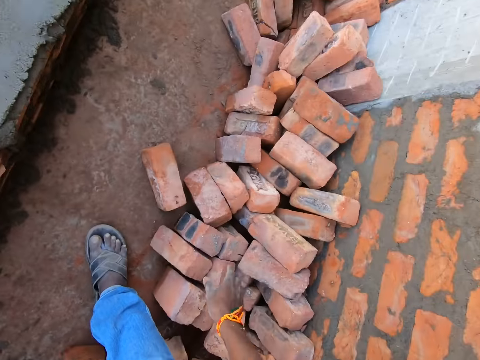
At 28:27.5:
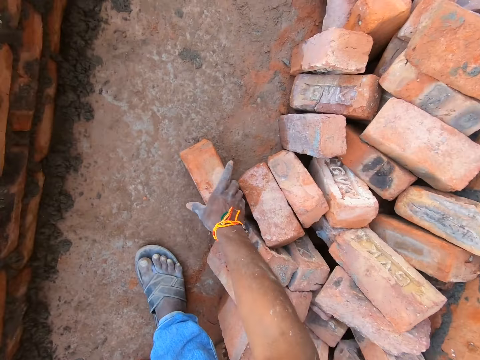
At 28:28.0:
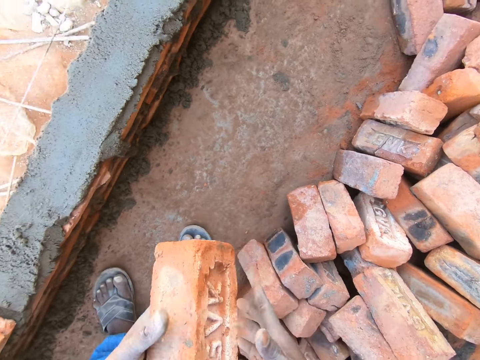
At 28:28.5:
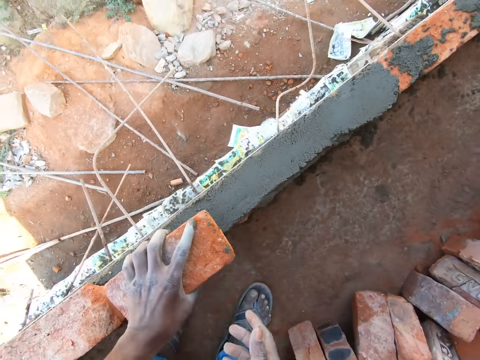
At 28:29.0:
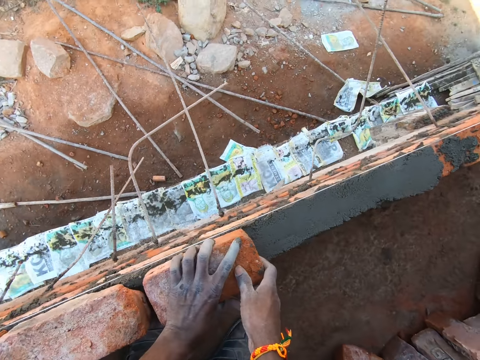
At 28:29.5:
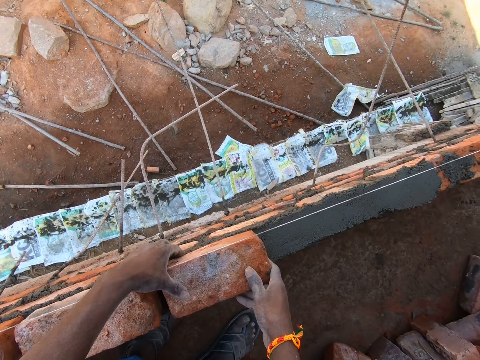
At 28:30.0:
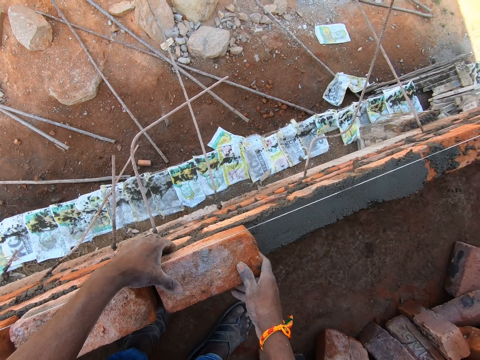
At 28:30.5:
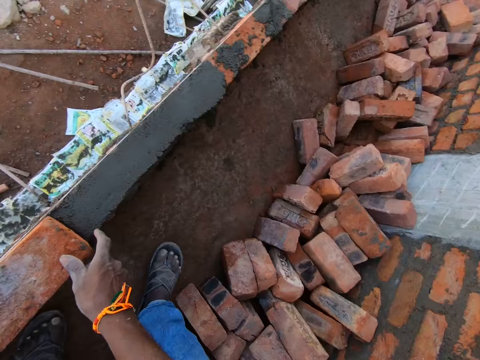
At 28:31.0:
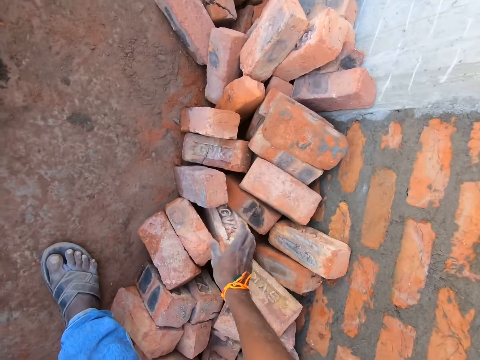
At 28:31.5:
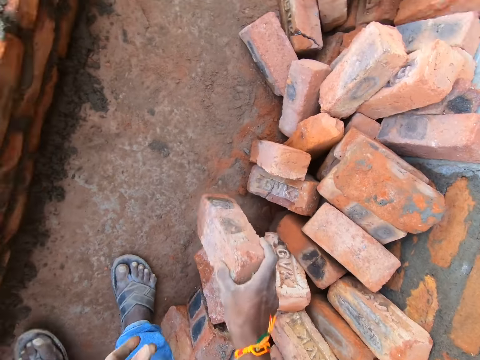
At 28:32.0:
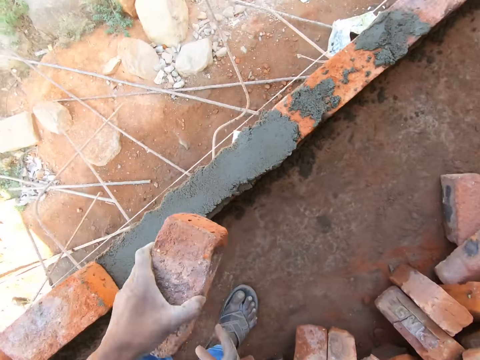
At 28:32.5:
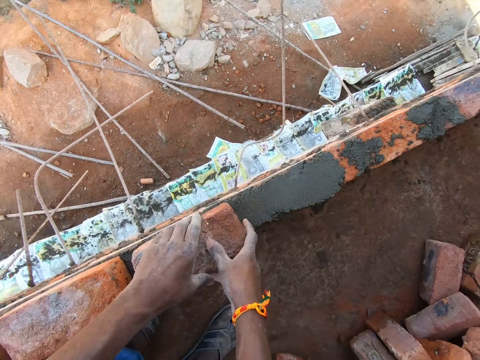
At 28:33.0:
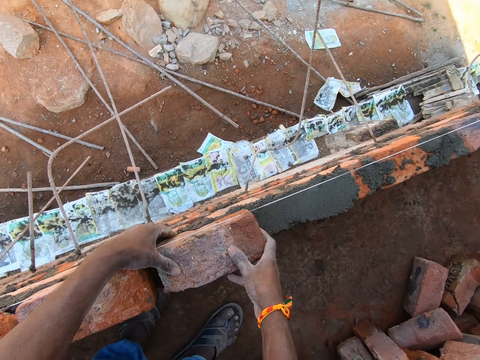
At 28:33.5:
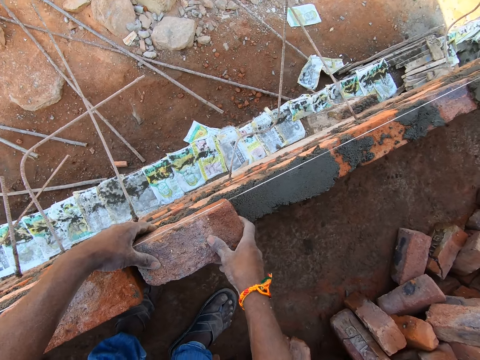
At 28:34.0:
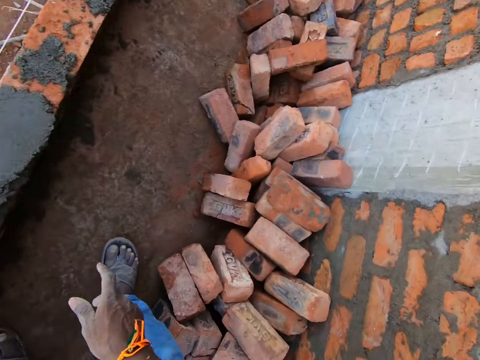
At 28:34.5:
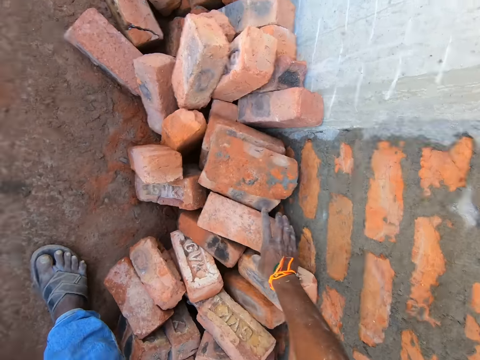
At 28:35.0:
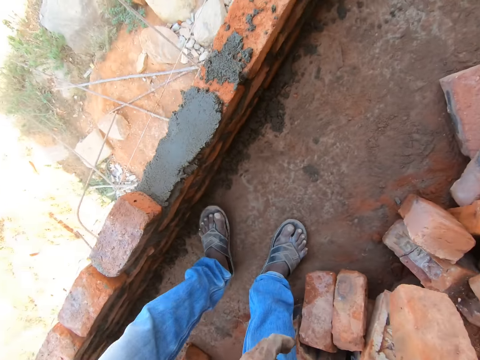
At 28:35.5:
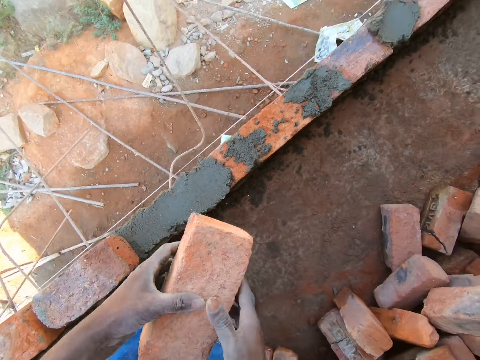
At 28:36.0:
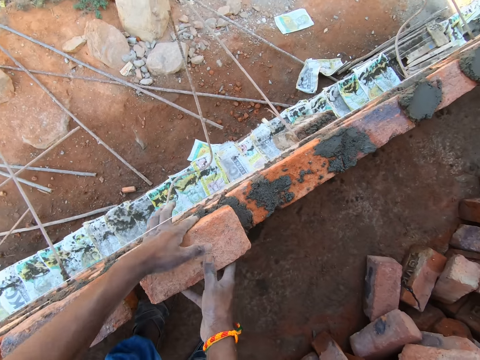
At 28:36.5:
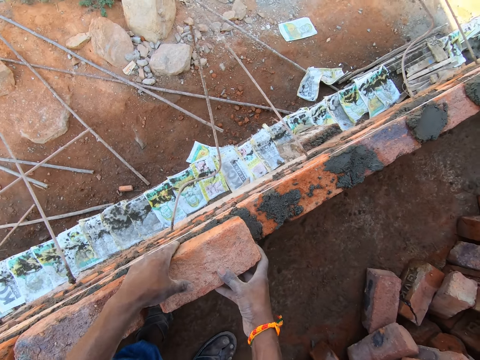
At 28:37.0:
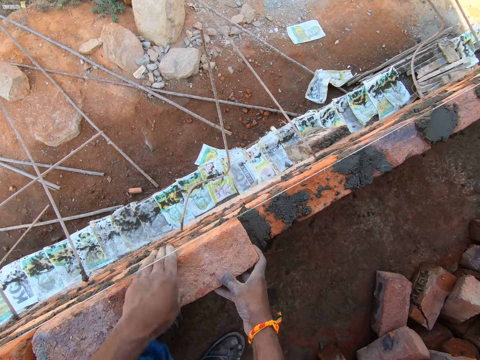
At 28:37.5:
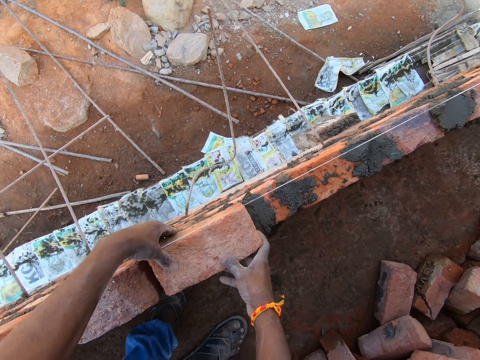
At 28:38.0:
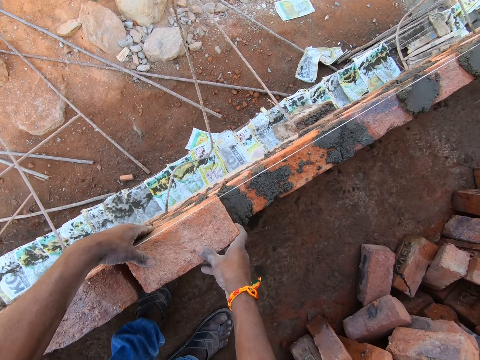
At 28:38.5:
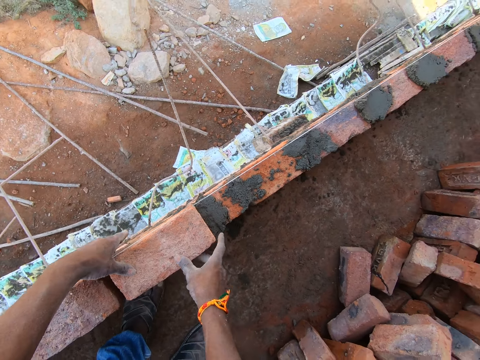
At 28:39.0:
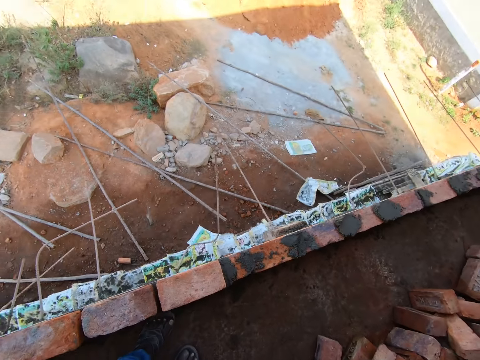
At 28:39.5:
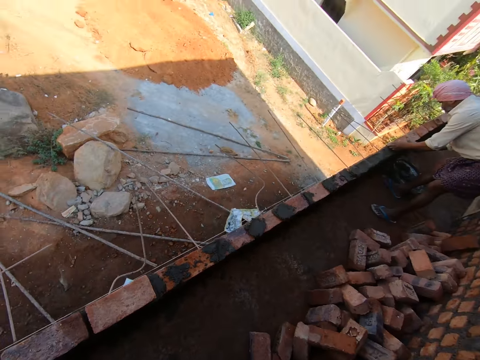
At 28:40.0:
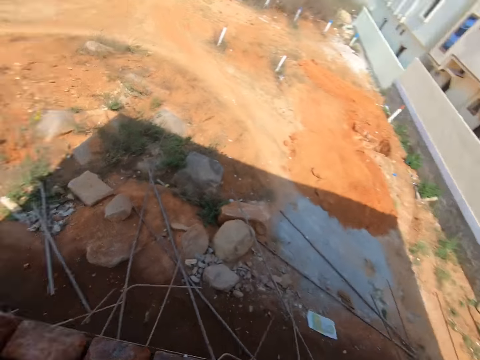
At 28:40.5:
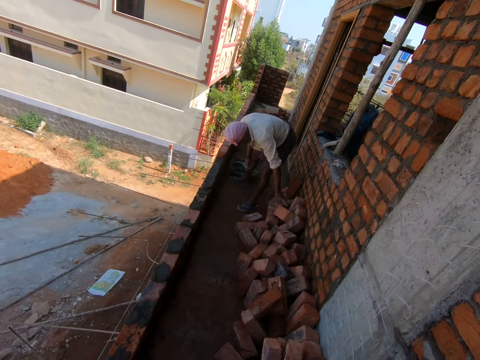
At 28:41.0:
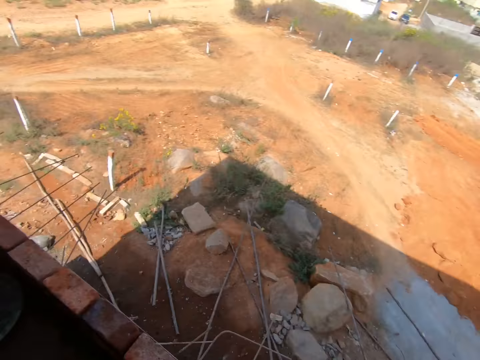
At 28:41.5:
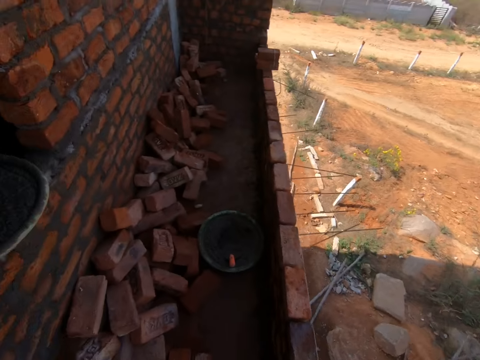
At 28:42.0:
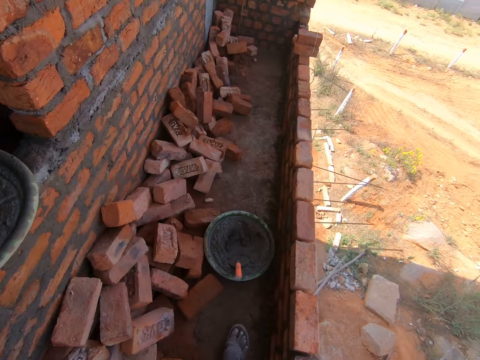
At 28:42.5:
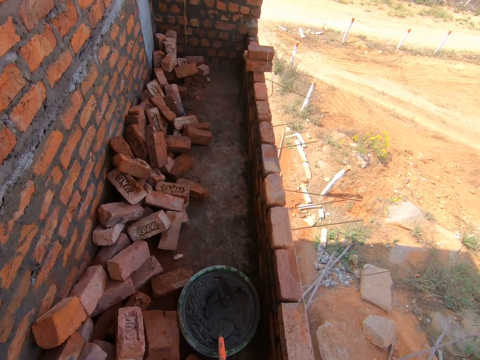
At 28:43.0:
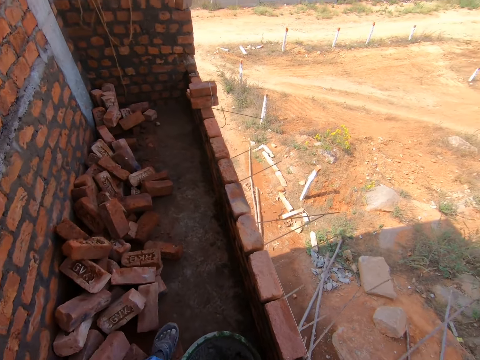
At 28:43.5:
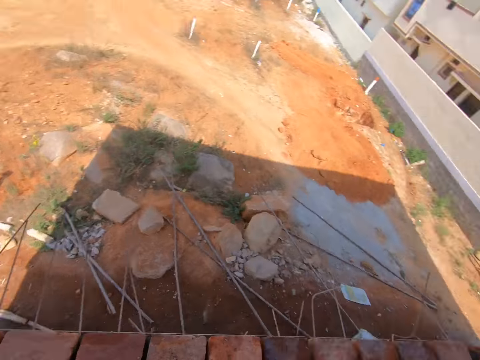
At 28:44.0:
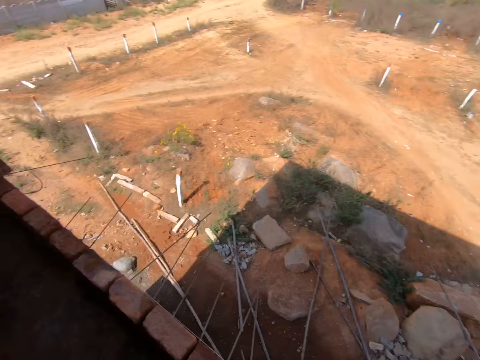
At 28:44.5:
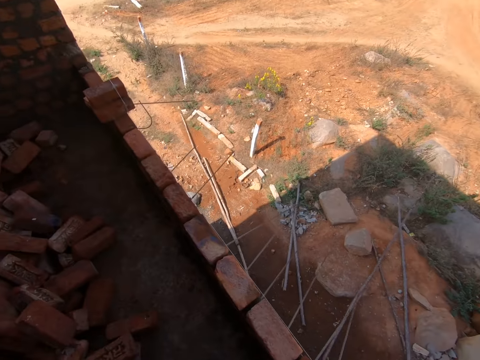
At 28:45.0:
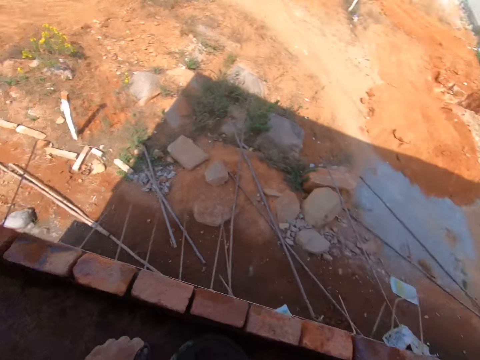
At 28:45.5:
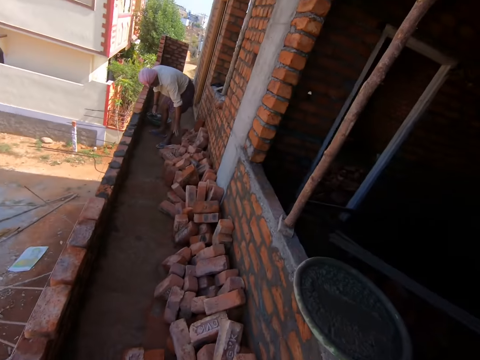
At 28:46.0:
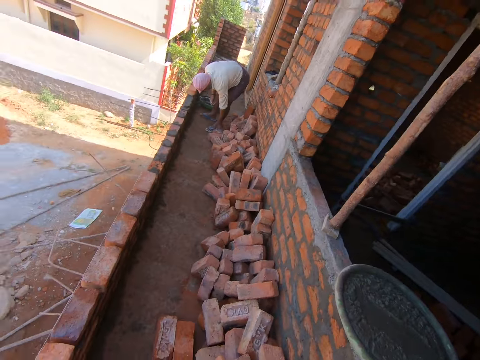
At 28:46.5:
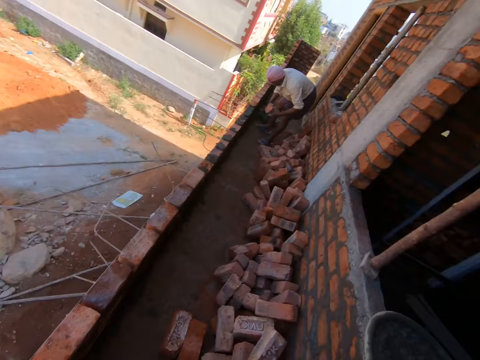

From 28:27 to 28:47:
The camera wearer picks the brick with his hand. He holds the brick with his hands. He places the brick on the cement. He adjusts the brick with his hands. He picks the brick with his hand. He holds the brick with his hands. He places the brick on the cement. He adjusts the brick with his hands. He picks the brick with his hand. He holds the brick with his hands. He places the brick on the cement. He adjusts the brick with his hands. A man talks to the camera wearer. The camera wearer looks around. The man picks the brick with a hand. The camera wearer walks around the area. He looks around and converses with the man. The man picks the brick with a hand.

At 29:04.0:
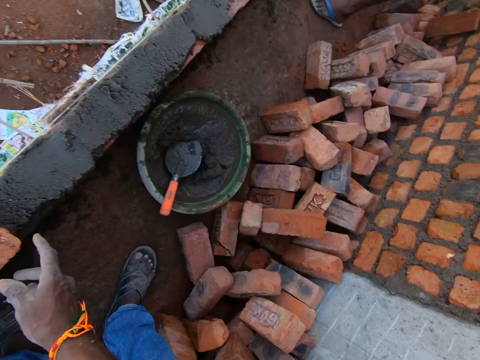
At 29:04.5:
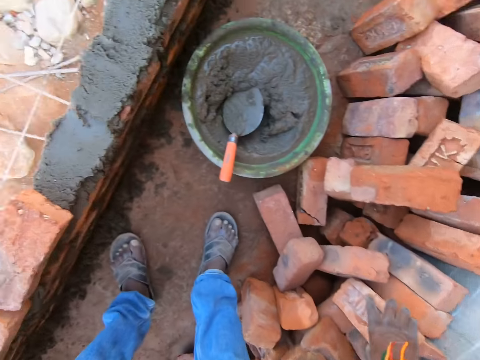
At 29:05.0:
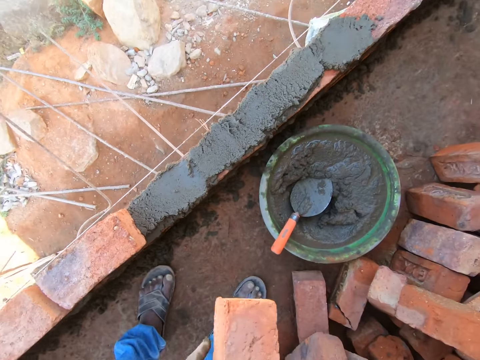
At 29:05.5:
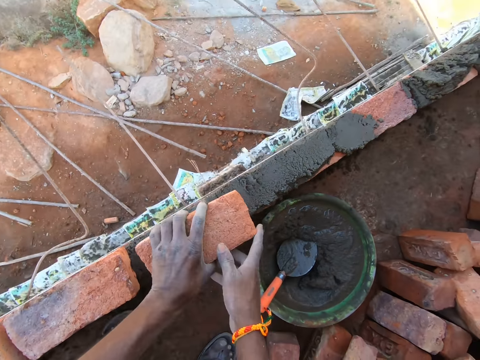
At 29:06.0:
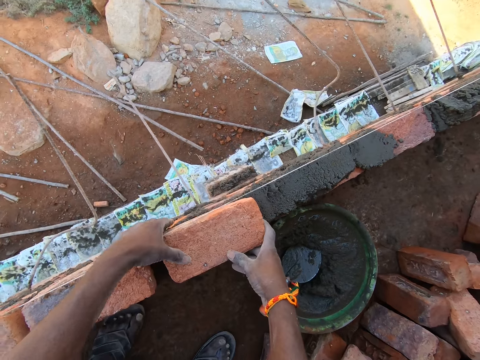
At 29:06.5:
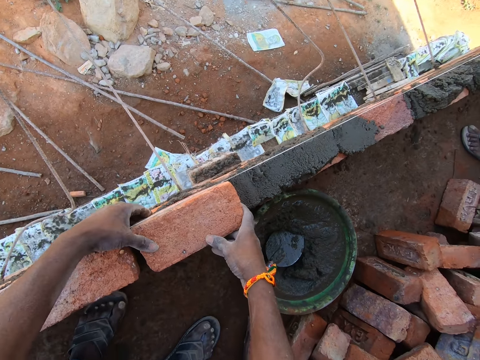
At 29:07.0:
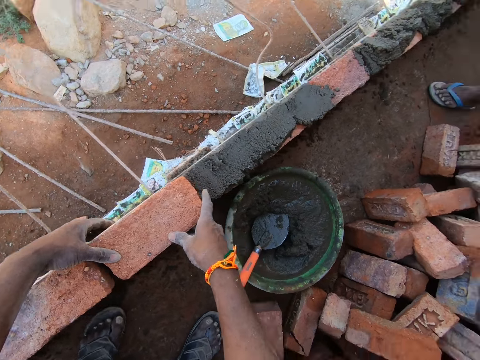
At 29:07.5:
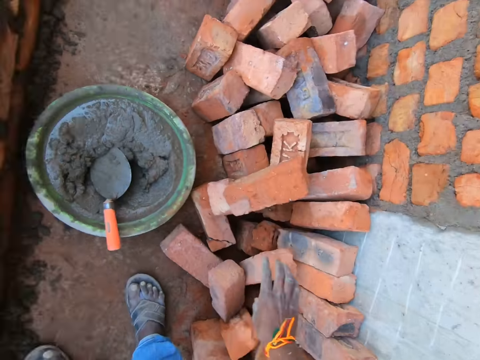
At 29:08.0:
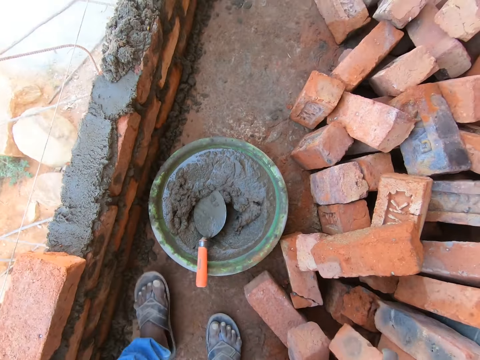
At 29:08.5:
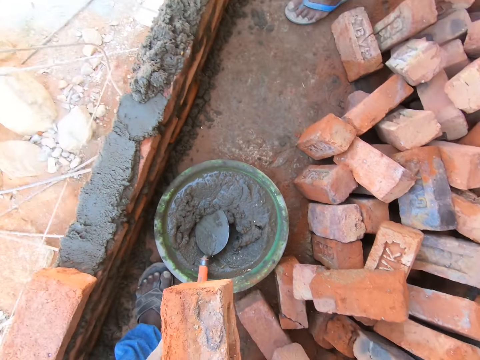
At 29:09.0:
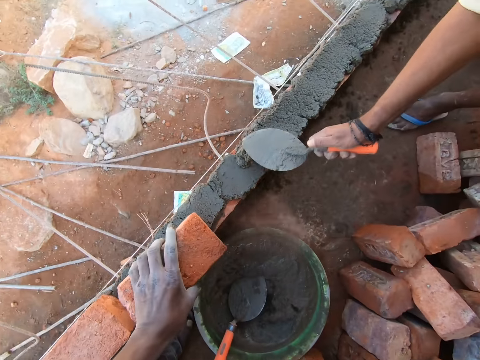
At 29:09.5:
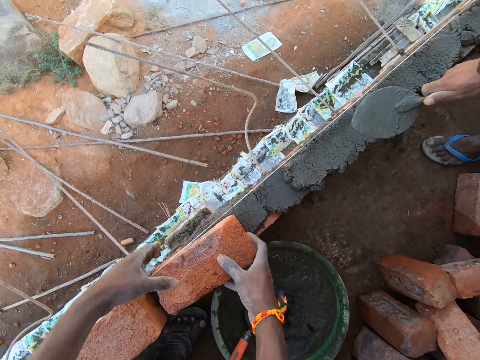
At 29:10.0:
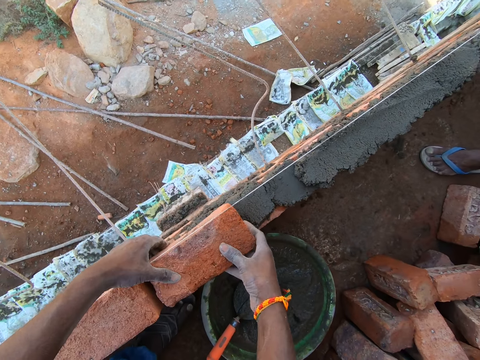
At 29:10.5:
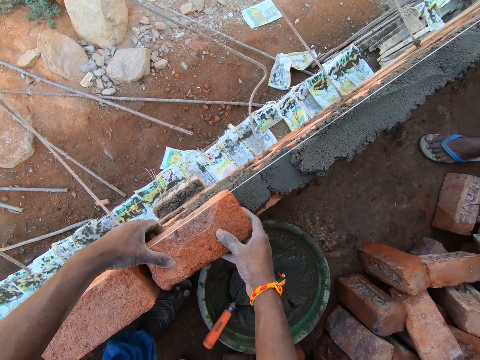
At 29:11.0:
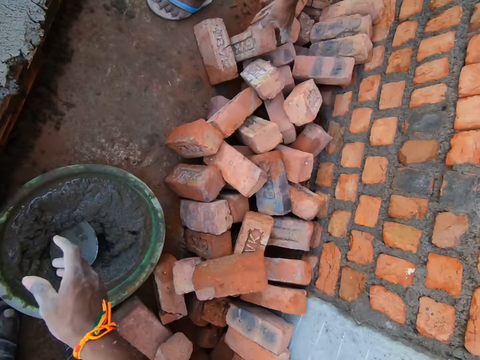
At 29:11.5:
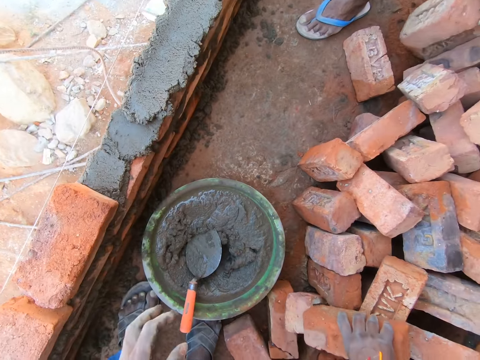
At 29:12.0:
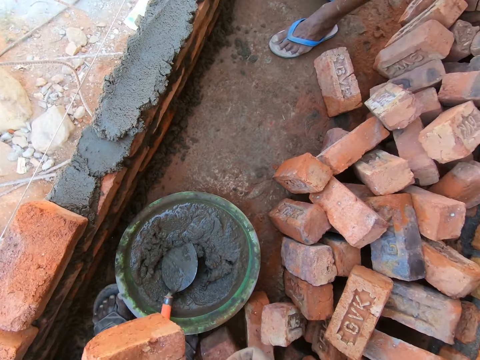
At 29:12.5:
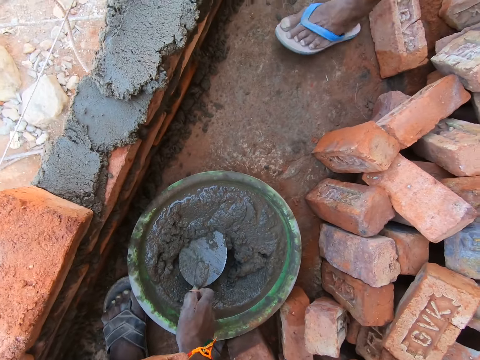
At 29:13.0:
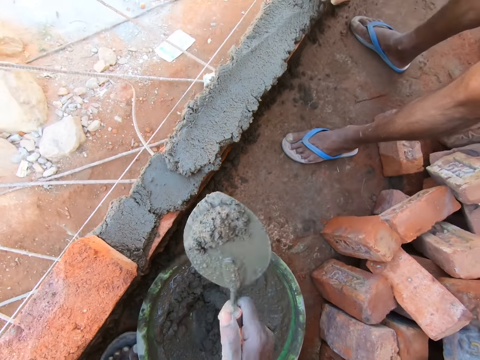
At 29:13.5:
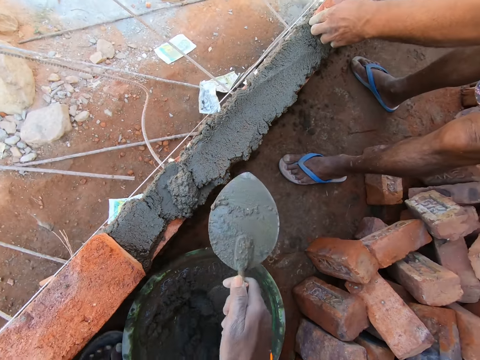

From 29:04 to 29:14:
The camera wearer picks the brick from the floor. He holds the brick with both hands. He places the brick on the cement. He adjusts the brick with his hands. He picks the brick from the floor. He places the brick on the other hand. A man adjusts the cement with the trowel. The camera wearer places the brick on the cement. He adjusts the brick with his hands. He picks the brick from the floor. He places the brick on the other hand. He picks the trowel. He scoops cement with the trowel. He drops the cement on the brick.
